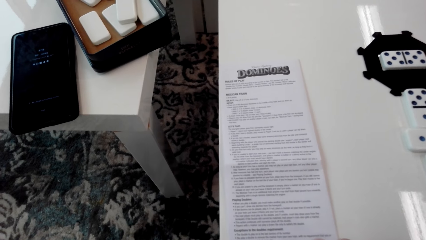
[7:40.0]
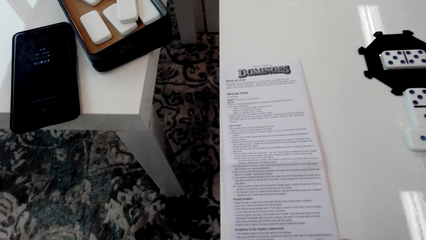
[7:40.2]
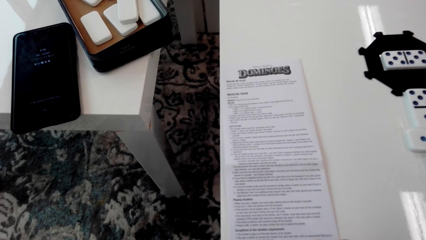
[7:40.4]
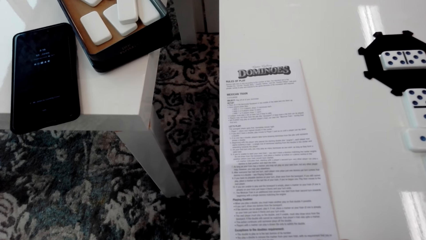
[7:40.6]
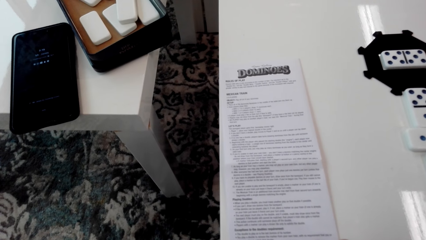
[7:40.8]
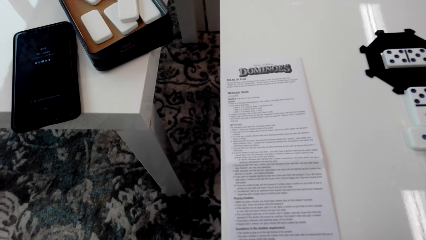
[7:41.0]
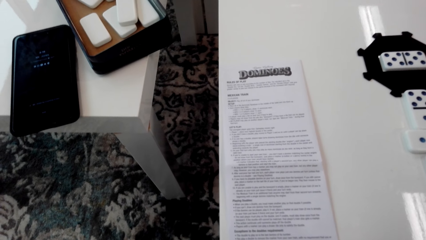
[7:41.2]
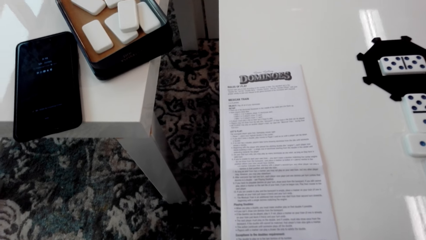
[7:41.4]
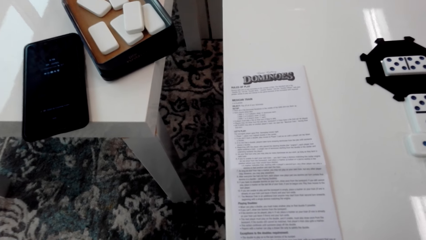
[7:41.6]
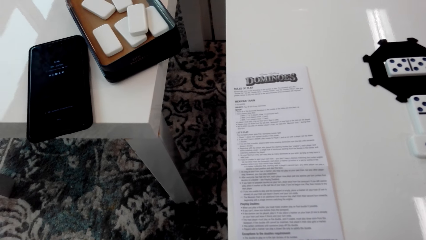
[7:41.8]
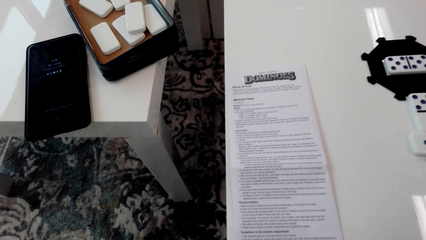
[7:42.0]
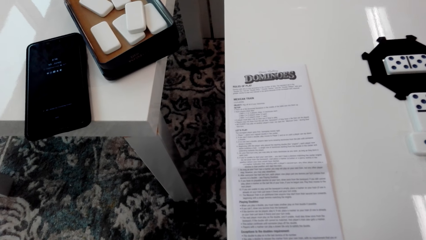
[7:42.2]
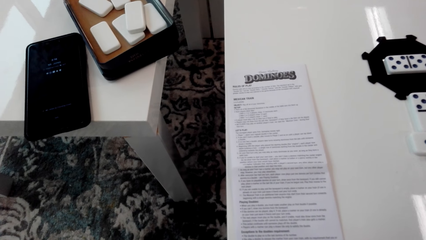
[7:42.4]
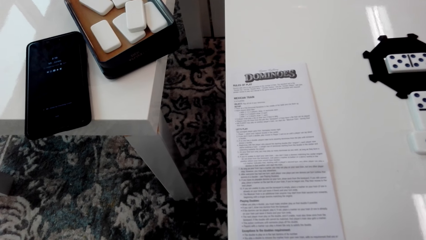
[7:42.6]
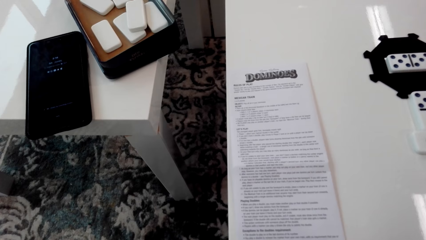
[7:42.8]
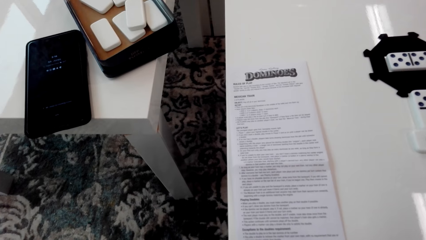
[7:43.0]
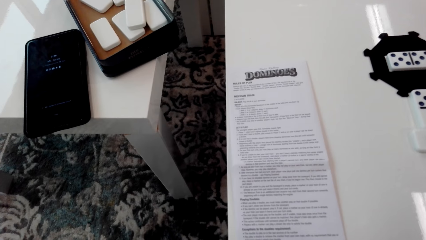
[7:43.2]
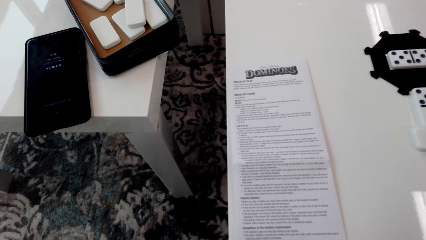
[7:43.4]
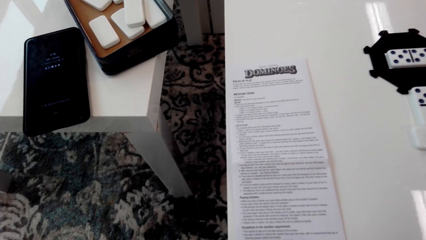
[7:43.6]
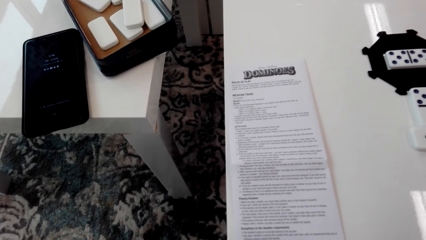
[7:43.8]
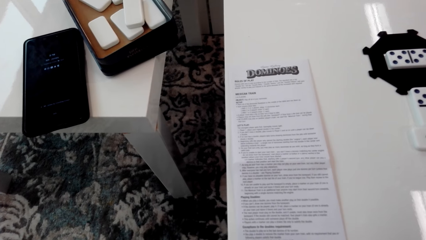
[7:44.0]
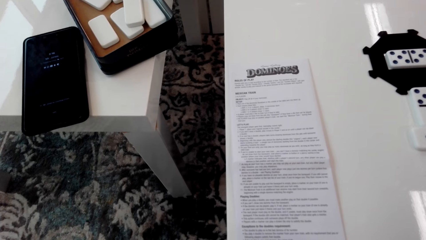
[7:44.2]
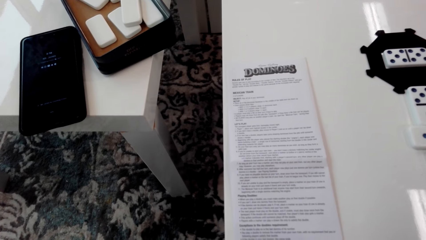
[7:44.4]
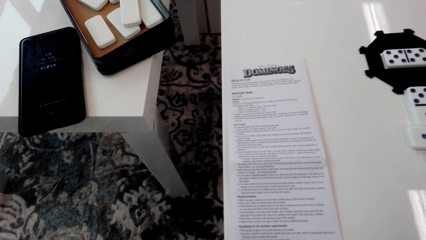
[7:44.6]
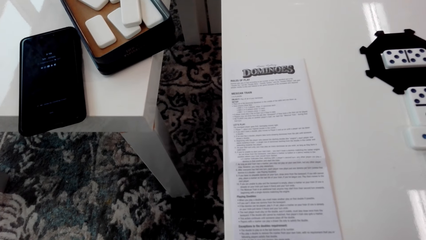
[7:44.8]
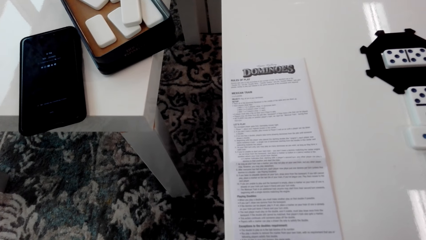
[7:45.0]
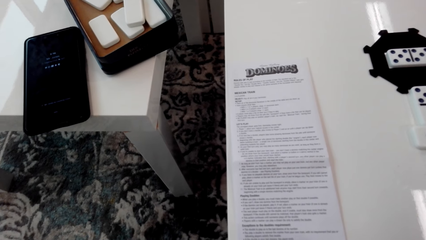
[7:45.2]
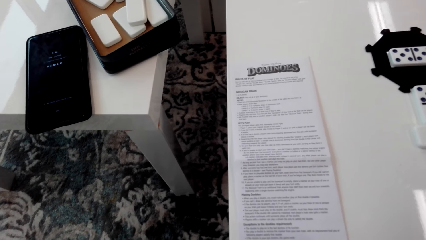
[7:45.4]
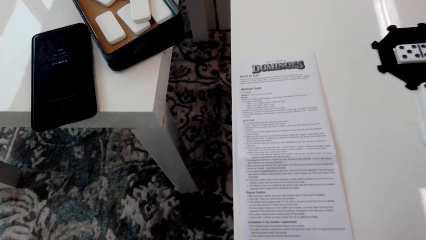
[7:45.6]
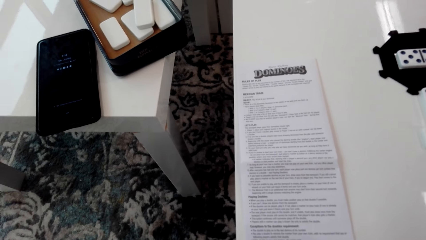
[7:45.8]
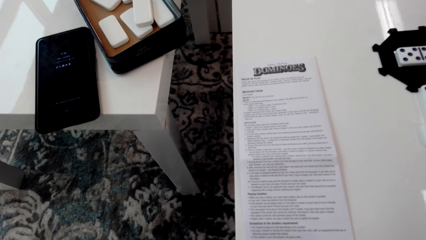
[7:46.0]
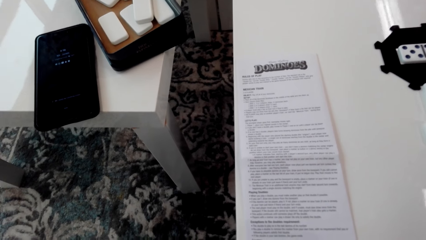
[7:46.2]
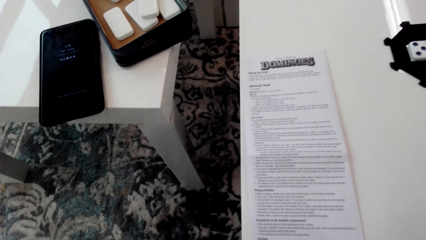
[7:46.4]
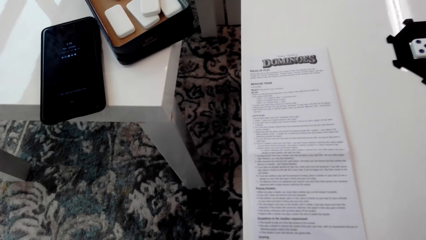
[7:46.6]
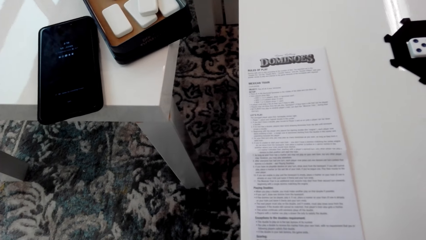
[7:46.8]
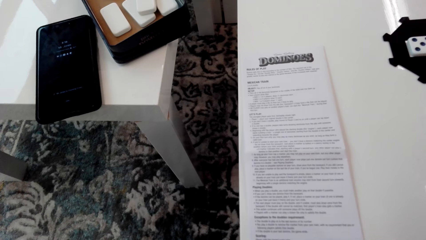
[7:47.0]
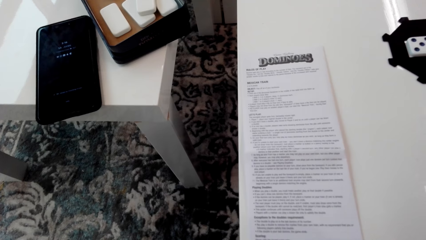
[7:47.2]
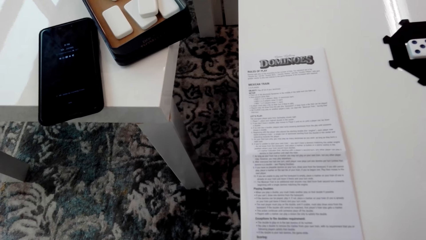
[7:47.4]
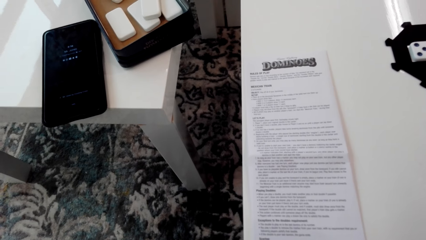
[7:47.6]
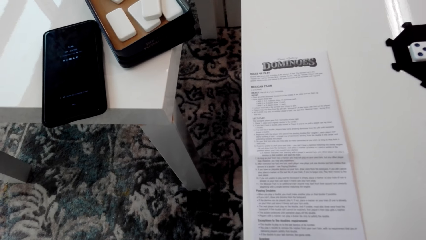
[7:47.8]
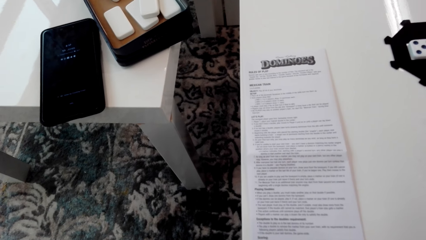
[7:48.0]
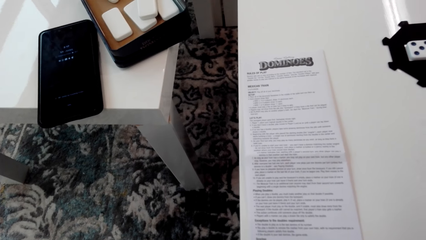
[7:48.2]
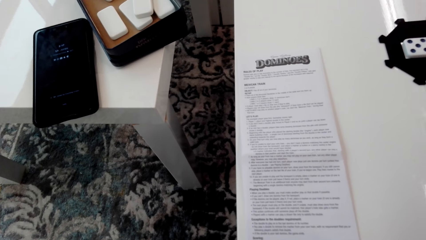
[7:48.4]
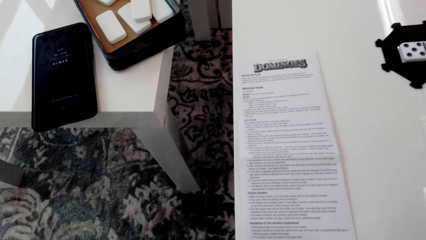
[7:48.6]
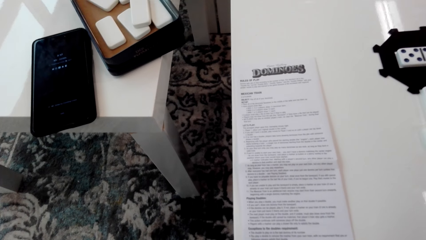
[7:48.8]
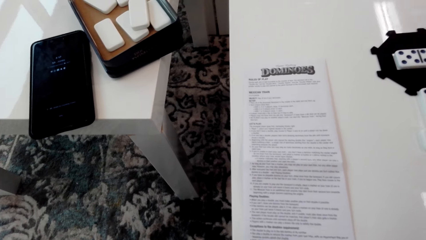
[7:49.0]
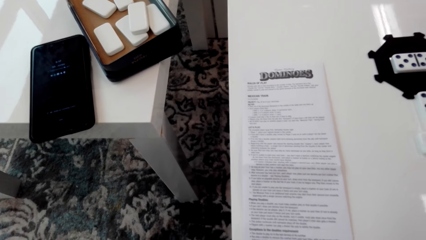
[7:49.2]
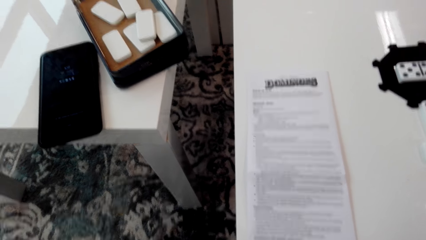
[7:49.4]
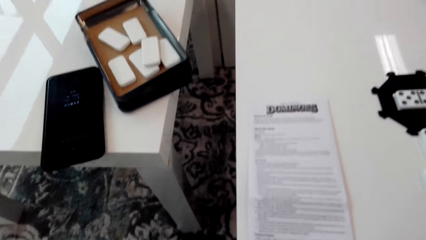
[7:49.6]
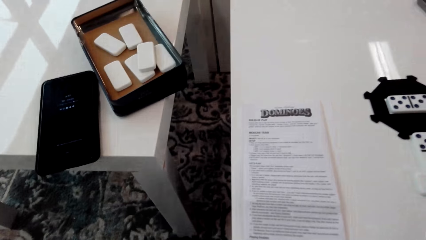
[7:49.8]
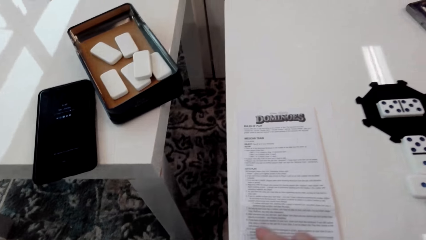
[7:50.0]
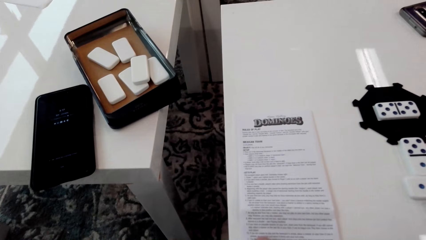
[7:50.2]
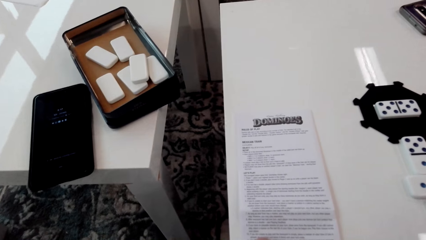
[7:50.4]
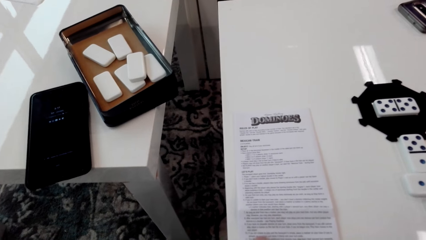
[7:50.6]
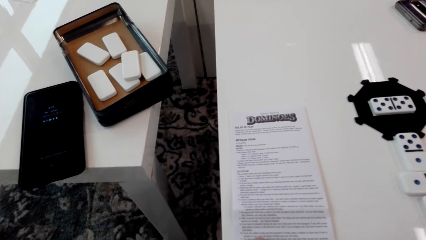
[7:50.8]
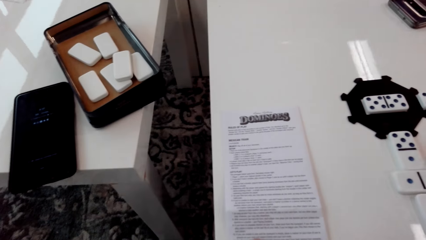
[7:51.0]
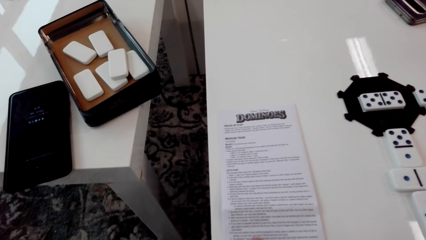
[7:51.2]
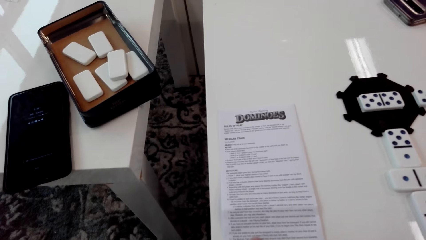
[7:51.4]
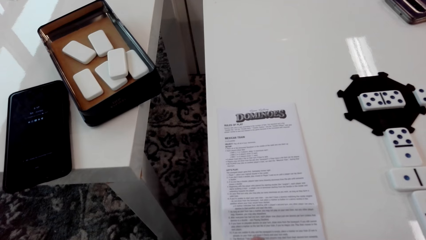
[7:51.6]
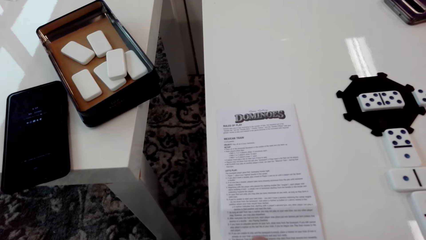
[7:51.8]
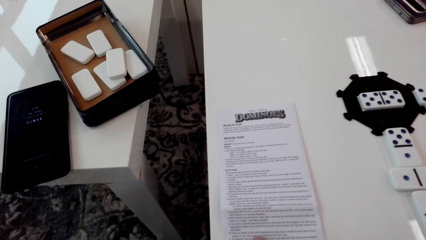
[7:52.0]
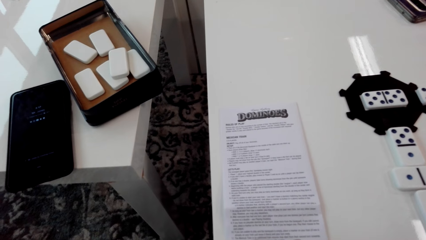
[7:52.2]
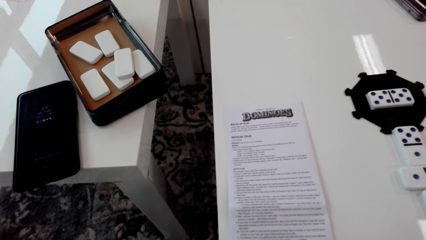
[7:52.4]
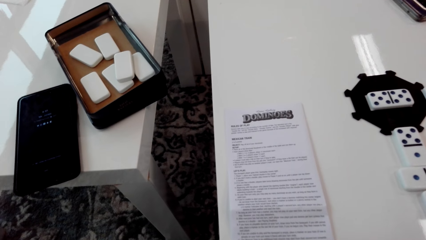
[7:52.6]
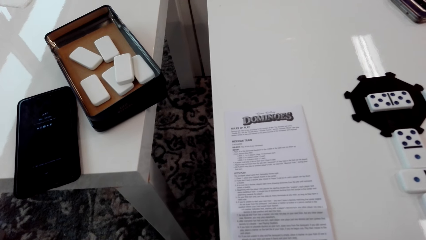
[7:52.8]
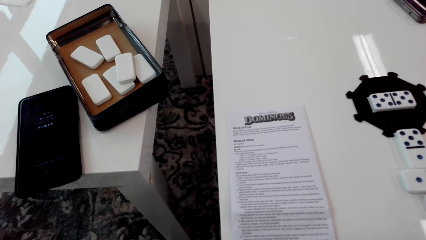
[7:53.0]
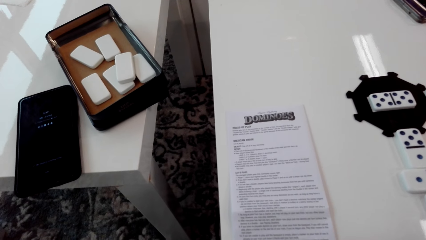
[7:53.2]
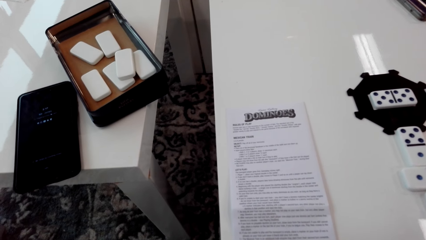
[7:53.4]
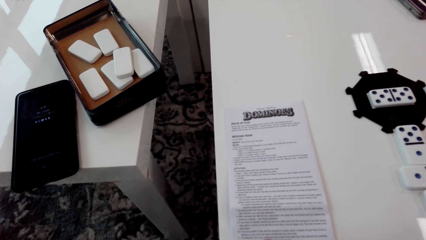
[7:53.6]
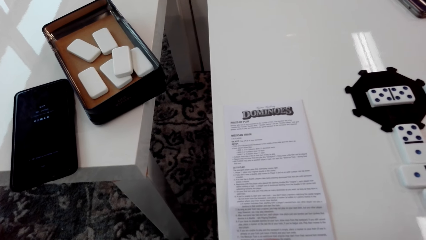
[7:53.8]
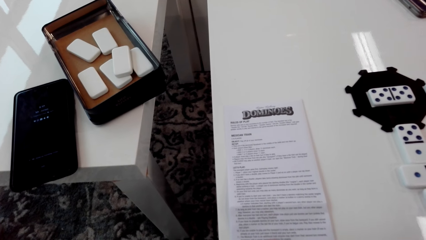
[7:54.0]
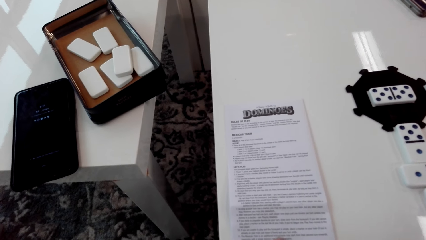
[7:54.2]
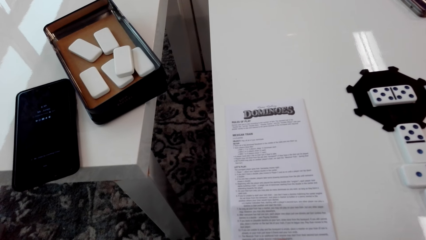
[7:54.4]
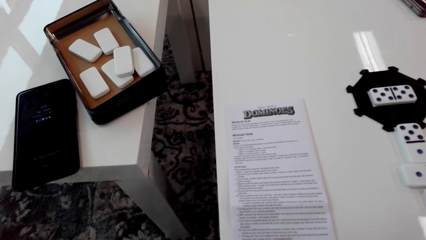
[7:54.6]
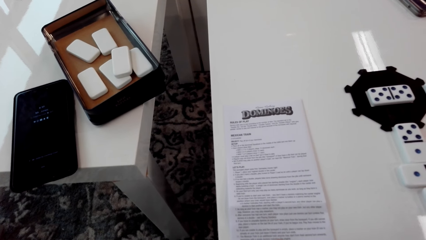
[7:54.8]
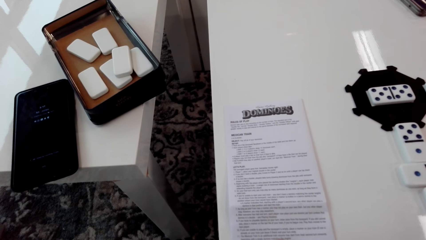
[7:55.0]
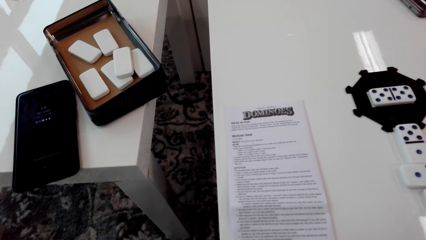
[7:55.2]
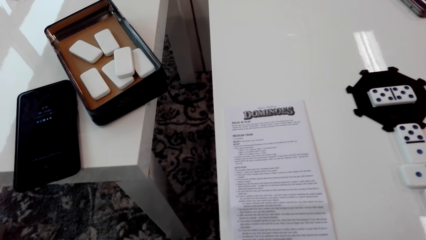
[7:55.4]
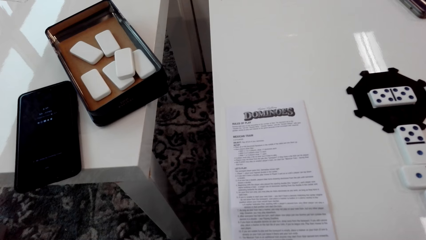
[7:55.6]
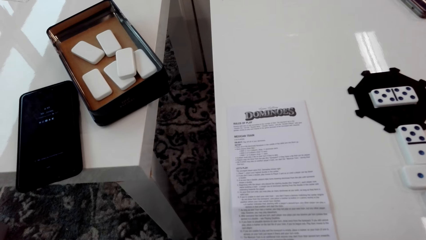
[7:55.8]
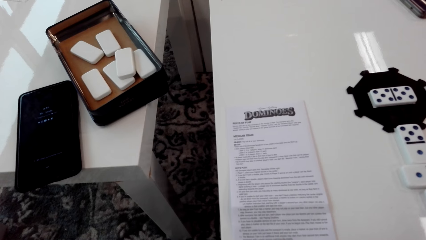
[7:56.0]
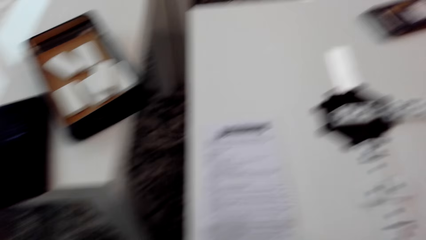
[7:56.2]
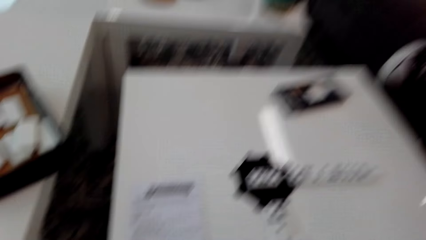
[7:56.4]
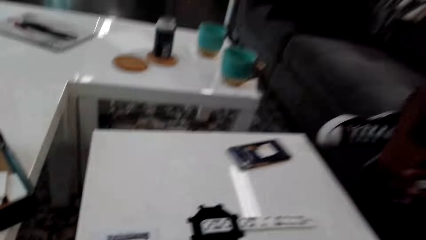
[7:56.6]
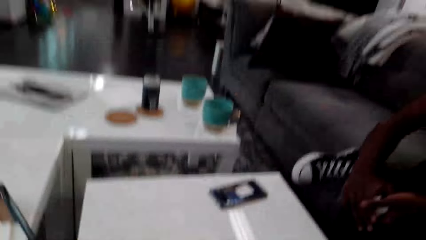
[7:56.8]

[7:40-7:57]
The camera wearer stares around.
